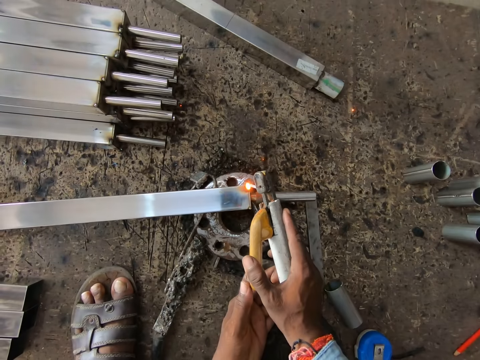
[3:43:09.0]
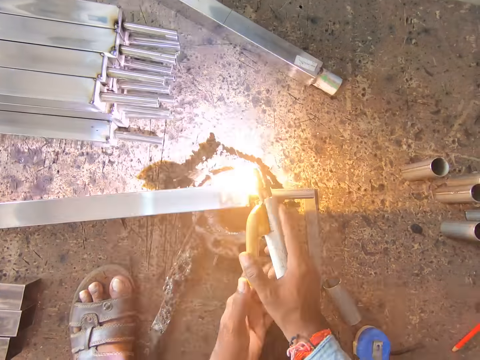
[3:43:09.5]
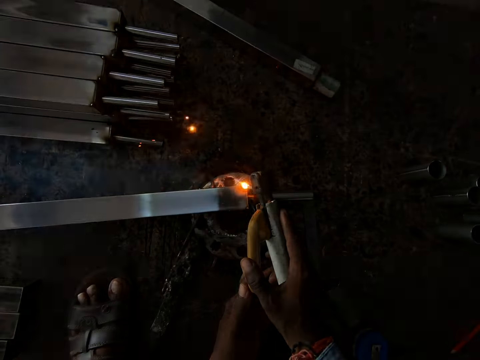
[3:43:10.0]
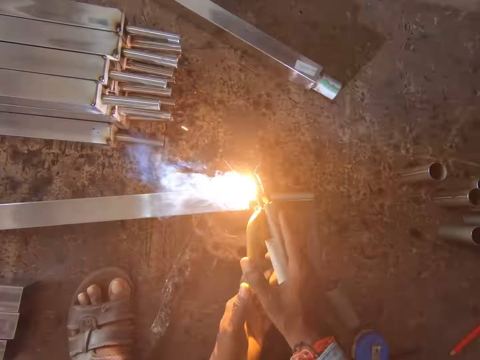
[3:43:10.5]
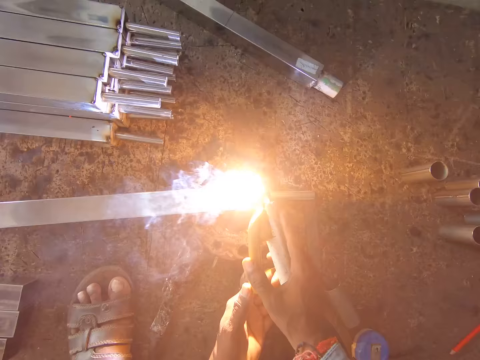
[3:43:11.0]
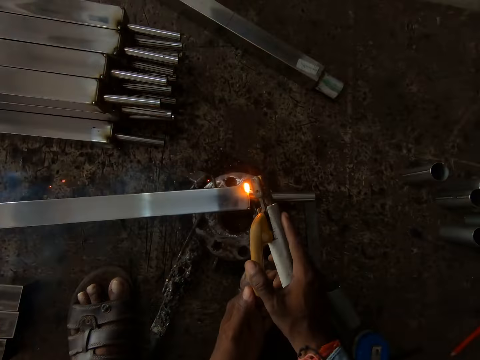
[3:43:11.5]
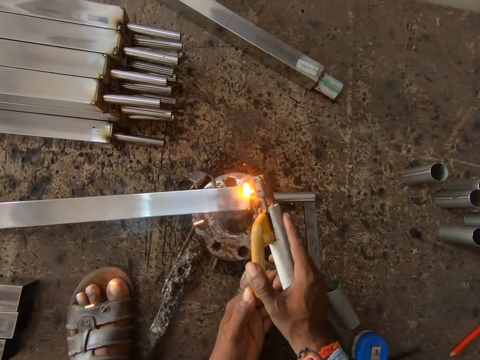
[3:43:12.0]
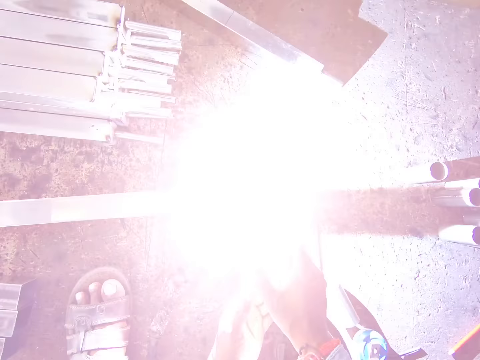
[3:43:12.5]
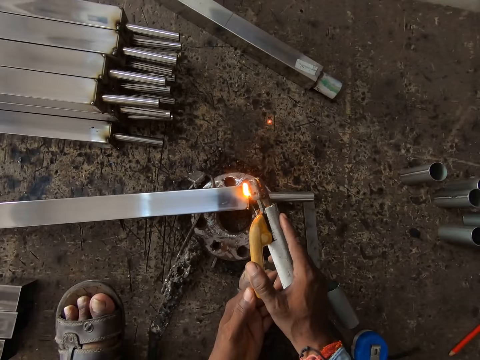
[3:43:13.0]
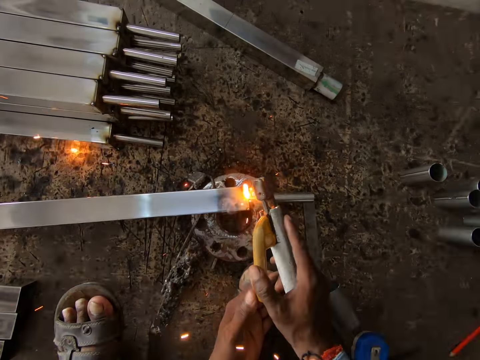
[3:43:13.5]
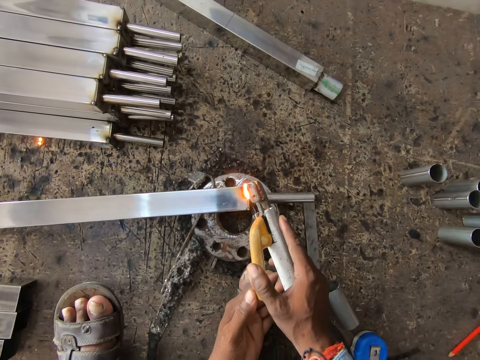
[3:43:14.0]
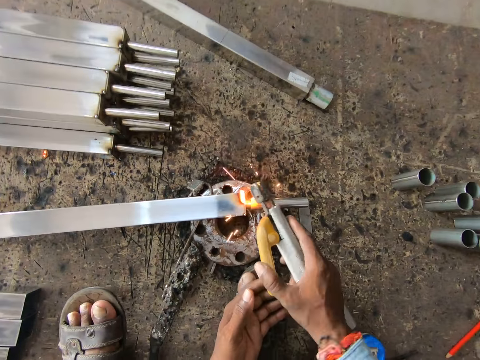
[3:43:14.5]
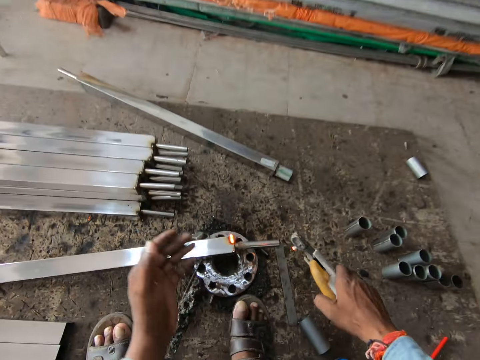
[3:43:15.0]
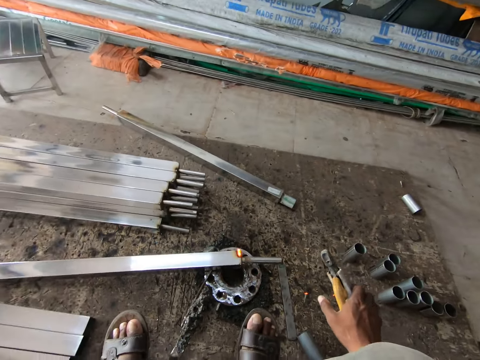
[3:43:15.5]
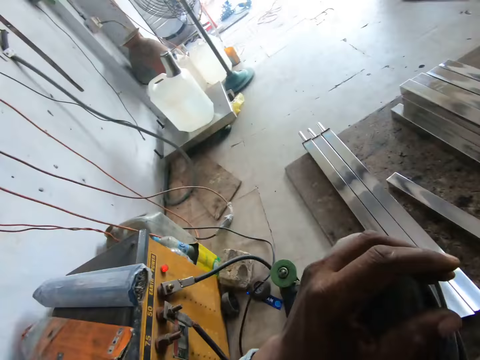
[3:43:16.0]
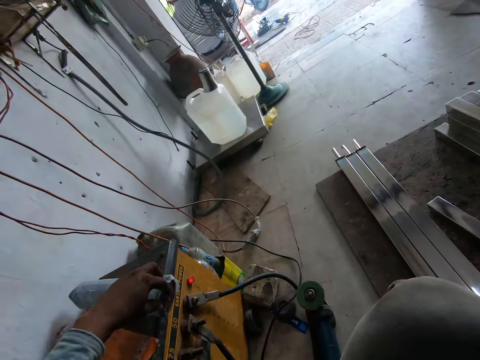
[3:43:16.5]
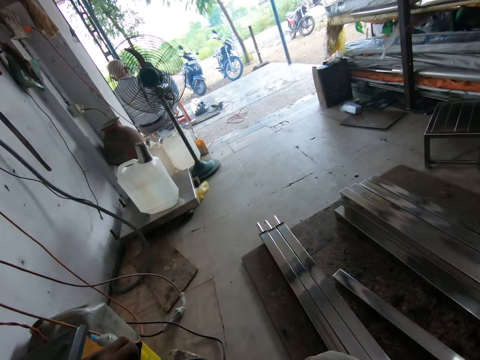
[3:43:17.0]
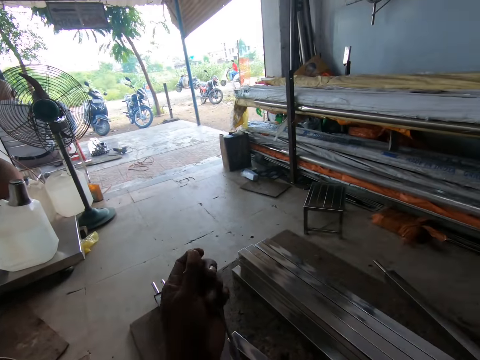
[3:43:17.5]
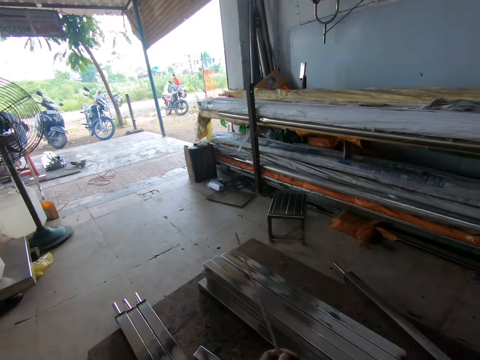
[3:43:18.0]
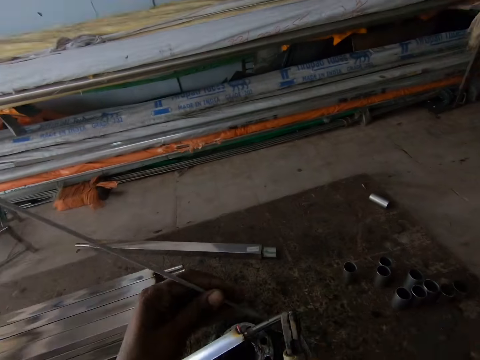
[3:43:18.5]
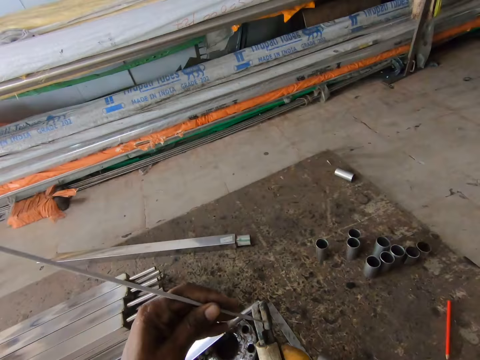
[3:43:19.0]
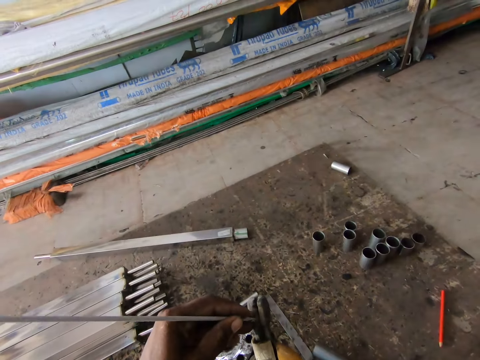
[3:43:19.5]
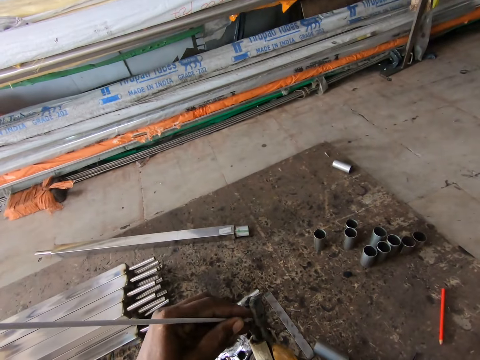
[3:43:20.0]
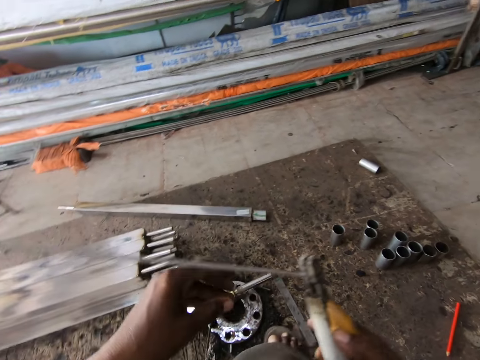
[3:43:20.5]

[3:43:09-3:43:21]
The camera wearer drops the electrode from the welding tong in his right hand. He lifts his left hand. He picks an electrode from the welding machine with his left hand. He fixes the electrode in his left hand in the welding tong in his right hand.

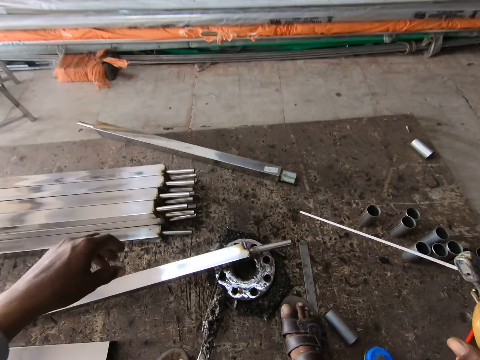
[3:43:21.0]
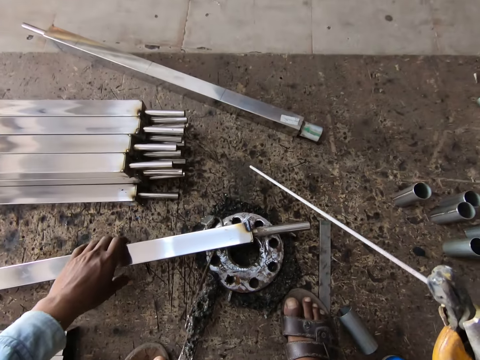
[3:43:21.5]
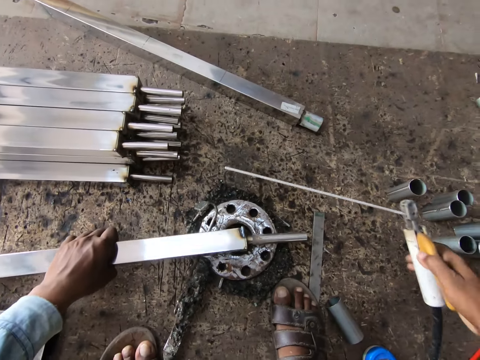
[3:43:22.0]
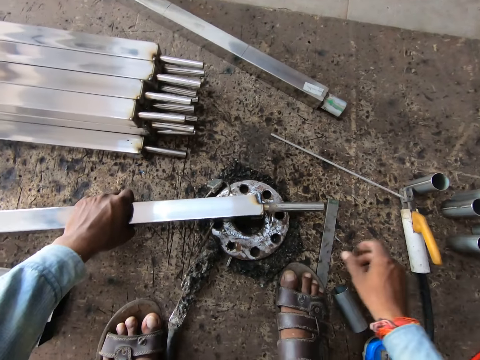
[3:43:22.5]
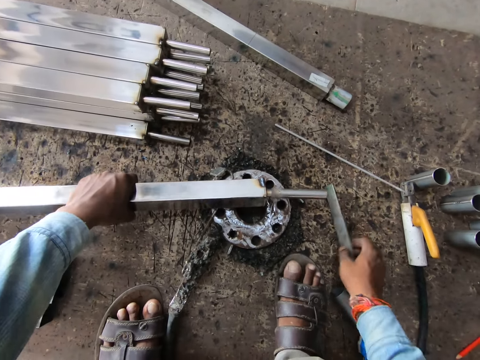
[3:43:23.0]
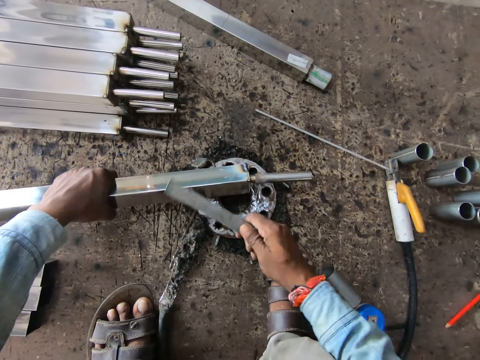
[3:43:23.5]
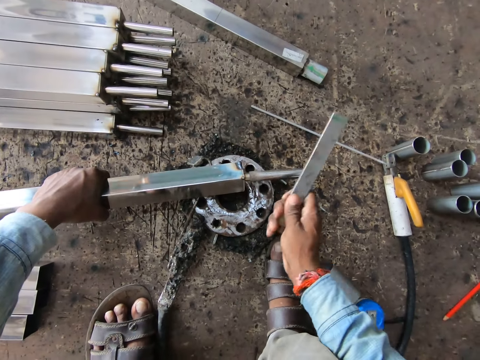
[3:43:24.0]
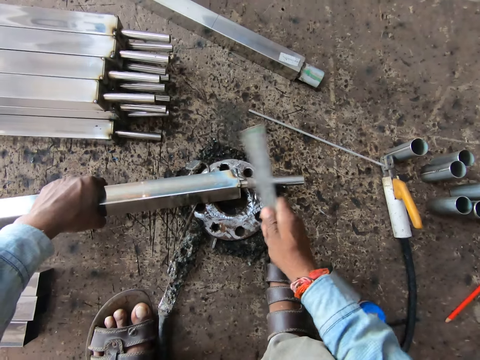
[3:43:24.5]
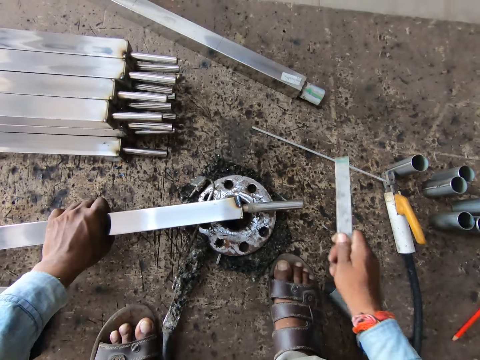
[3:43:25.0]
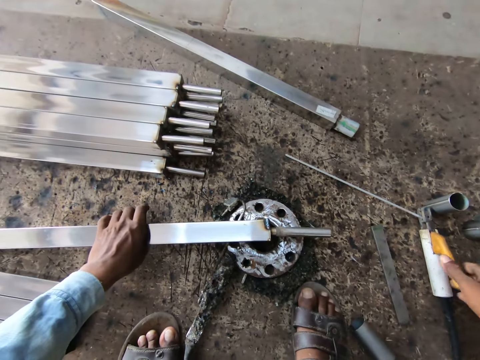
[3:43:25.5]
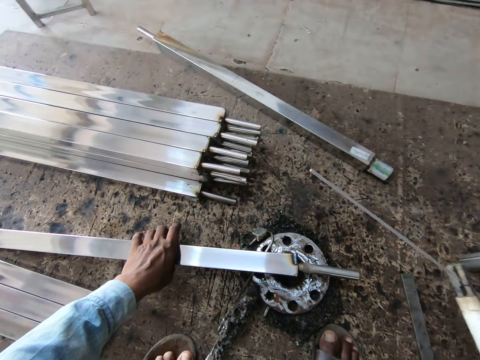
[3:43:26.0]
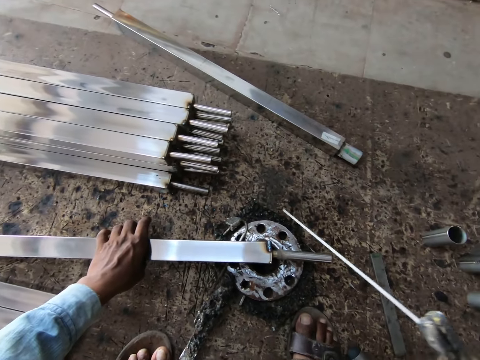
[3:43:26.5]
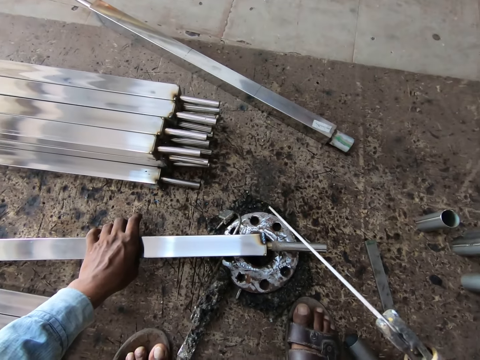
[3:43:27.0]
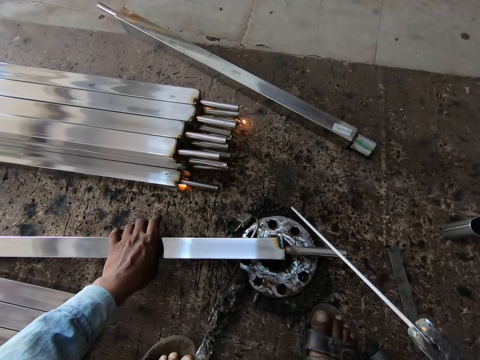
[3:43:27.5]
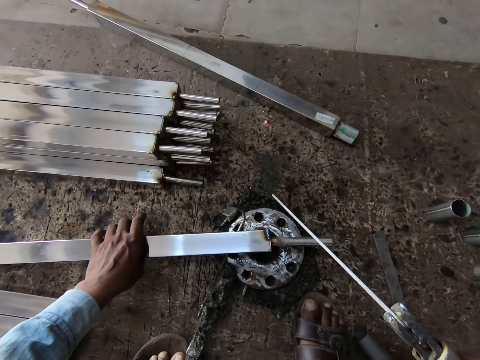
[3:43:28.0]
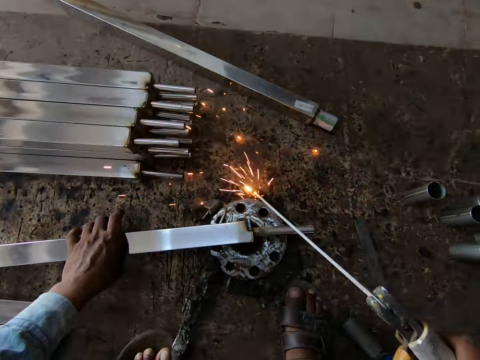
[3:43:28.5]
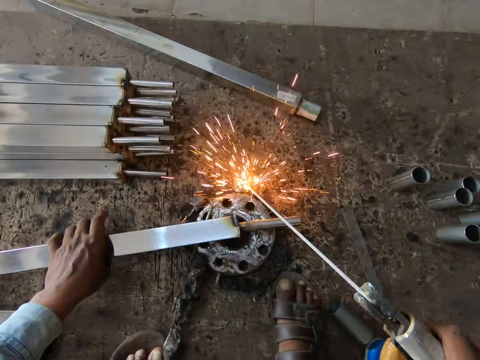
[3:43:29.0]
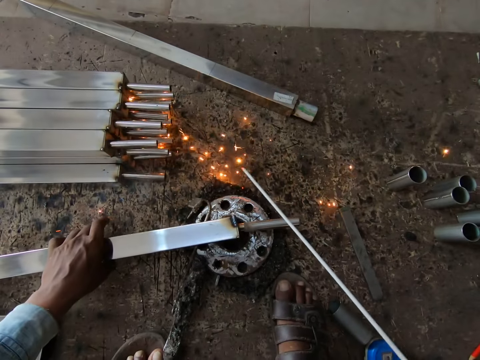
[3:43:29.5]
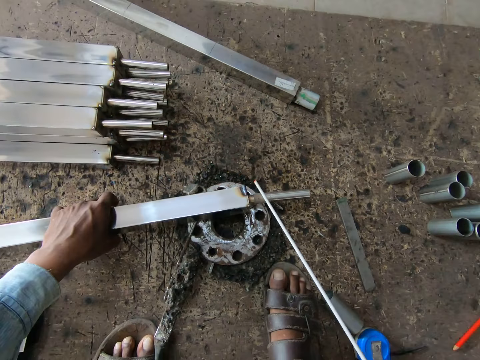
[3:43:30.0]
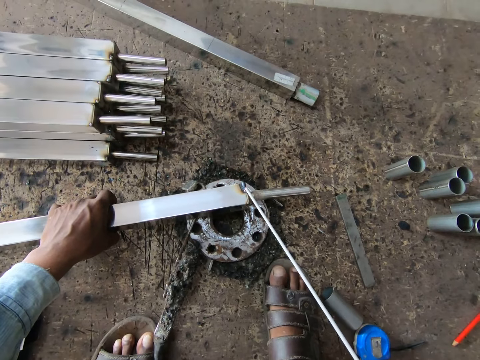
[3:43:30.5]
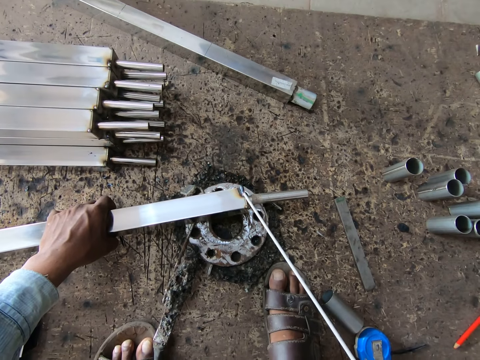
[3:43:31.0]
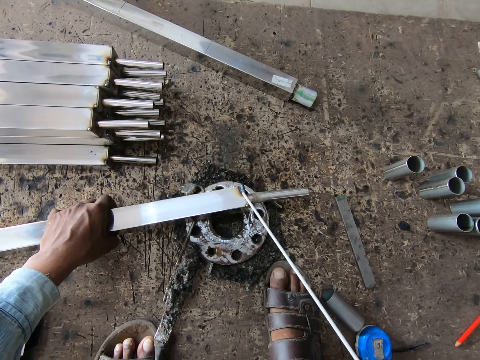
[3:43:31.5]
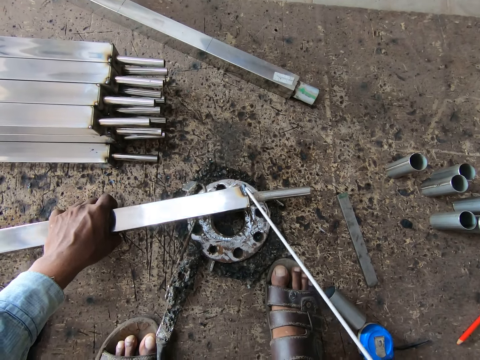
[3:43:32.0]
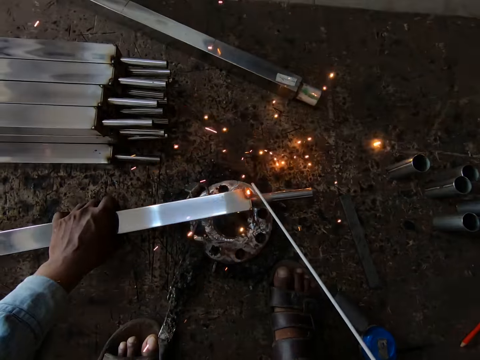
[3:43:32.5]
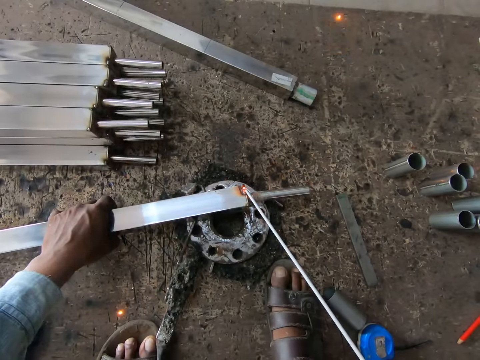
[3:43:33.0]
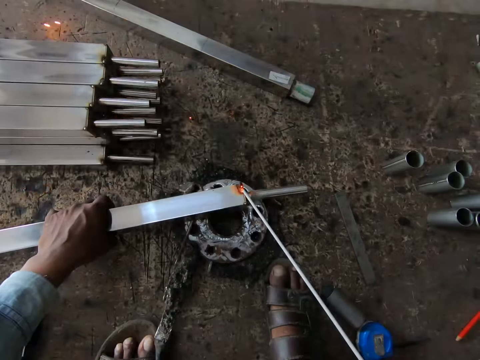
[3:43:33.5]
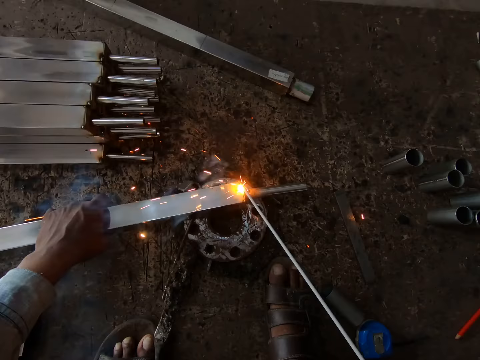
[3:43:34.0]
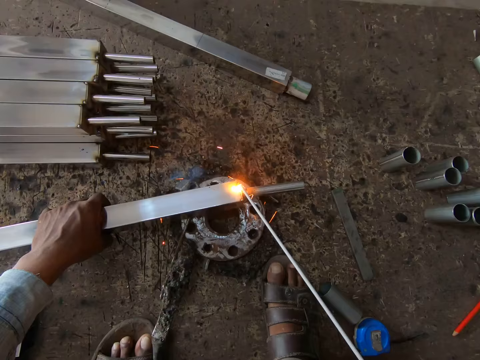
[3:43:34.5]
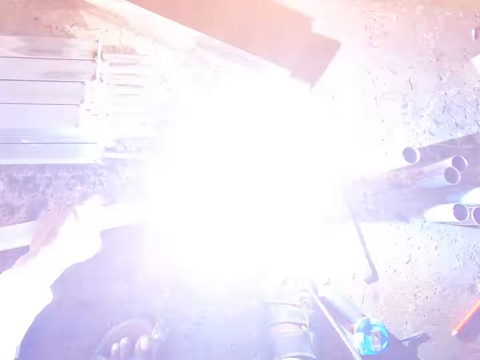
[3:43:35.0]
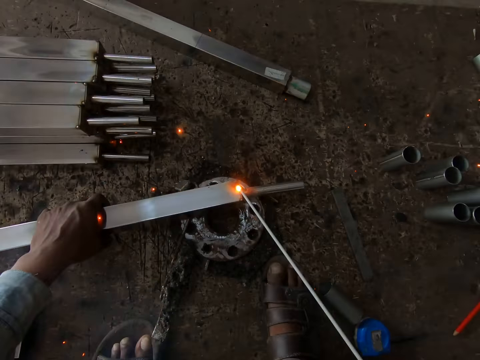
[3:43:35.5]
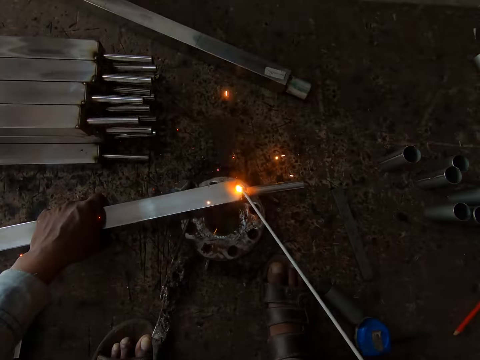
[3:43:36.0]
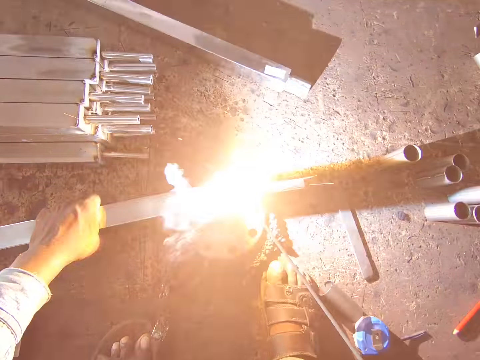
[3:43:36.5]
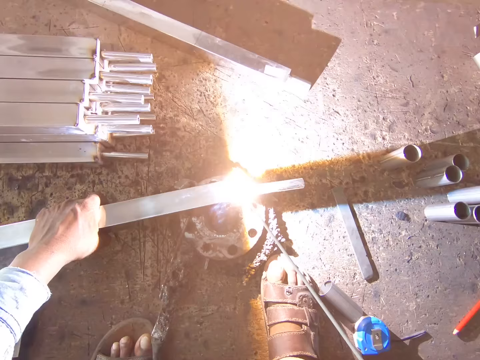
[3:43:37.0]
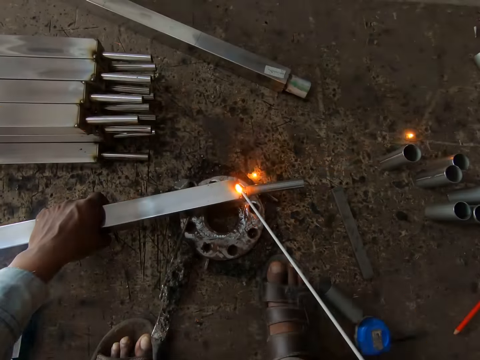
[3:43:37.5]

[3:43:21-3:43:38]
The camera wearer holds the stainless metal on the ground with his left hand. He drops the welding tong in his right hand on the ground. He picks up the piece of metal from the ground with his right hand. He hits the welded joint on the stainless metal with the piece of metal in his right hand. He drops the piece of metal on the ground with his right hand. He picks up the welding tong from the ground with his right hand. He strikes the welding electrode in the welding tong in his right hand on a round metal on the ground. He welds the metal. He moves the metal. He hits the metal. He welds the stainless metal with the welding tong in his right hand. He hits the metal again. He turns the metal. He welds the metal.
